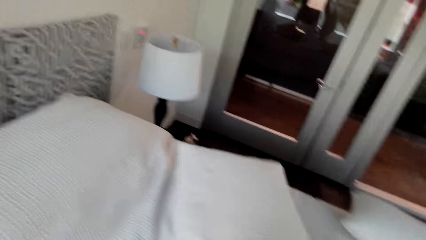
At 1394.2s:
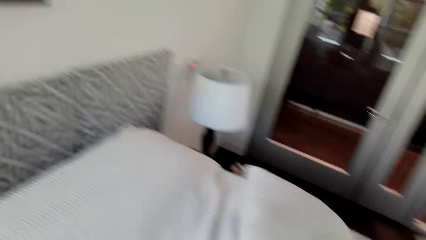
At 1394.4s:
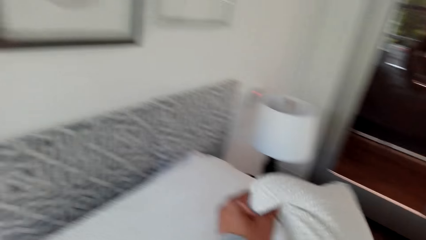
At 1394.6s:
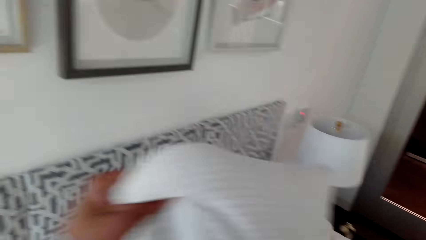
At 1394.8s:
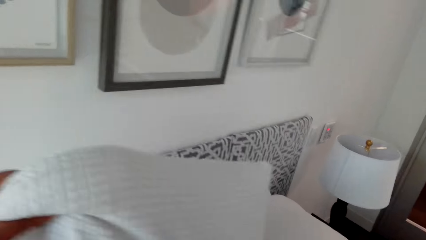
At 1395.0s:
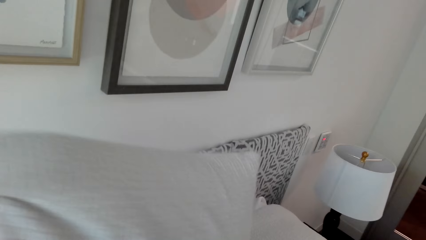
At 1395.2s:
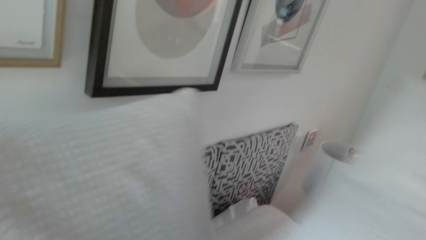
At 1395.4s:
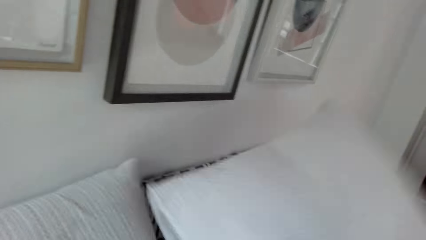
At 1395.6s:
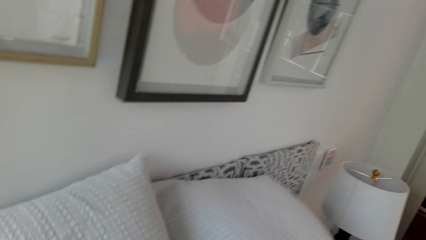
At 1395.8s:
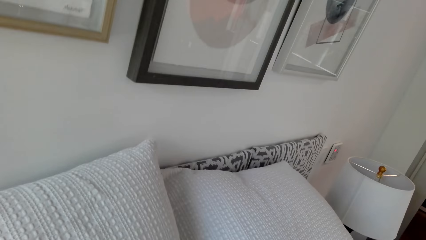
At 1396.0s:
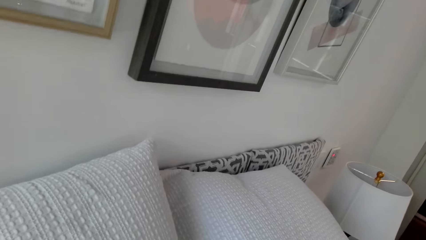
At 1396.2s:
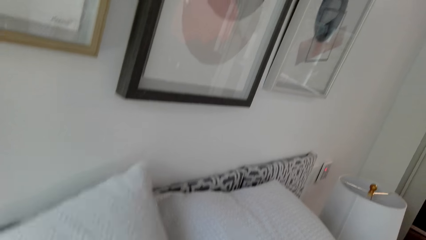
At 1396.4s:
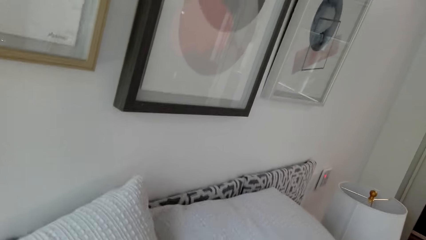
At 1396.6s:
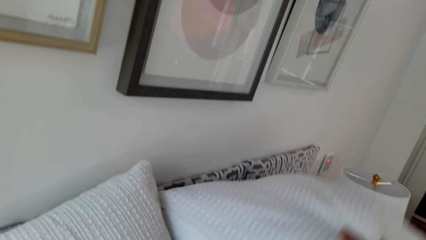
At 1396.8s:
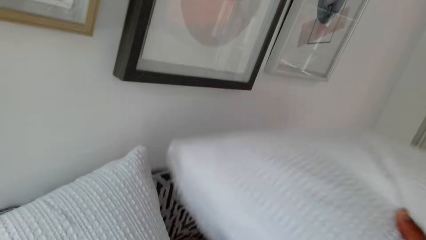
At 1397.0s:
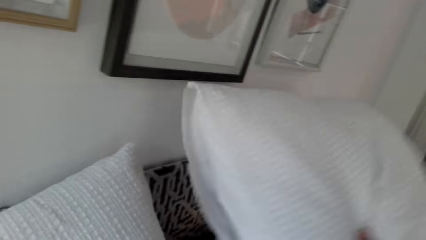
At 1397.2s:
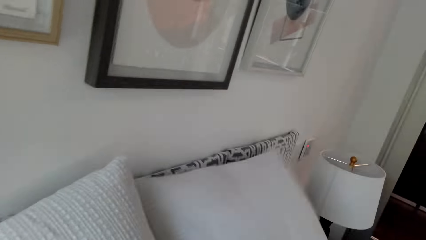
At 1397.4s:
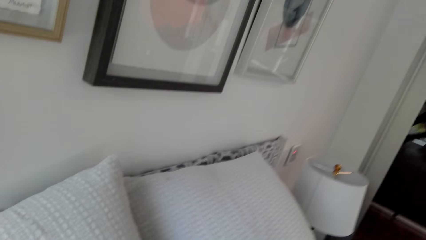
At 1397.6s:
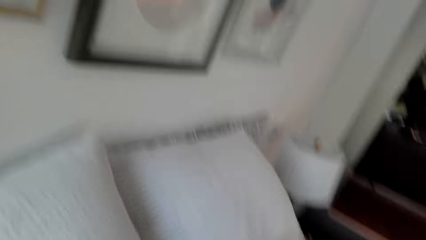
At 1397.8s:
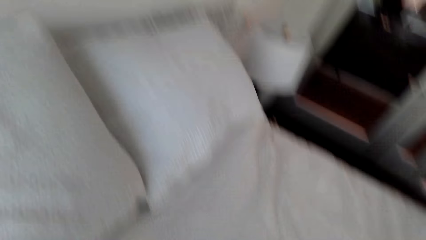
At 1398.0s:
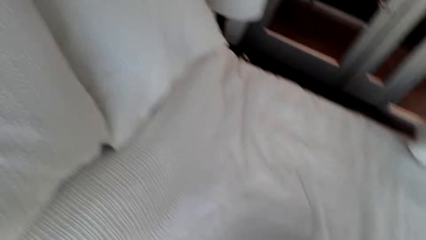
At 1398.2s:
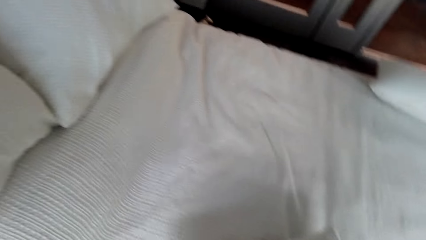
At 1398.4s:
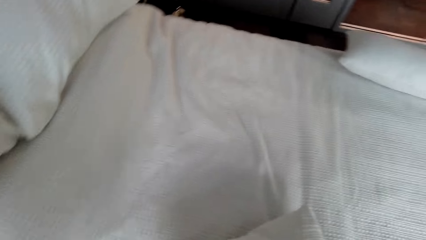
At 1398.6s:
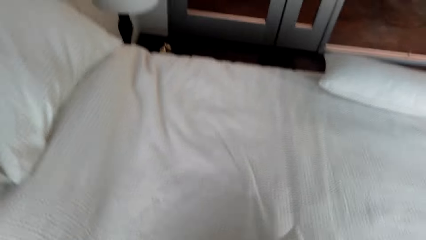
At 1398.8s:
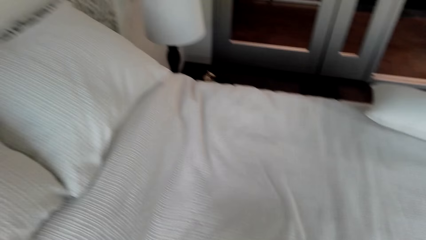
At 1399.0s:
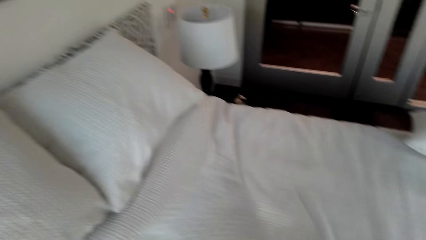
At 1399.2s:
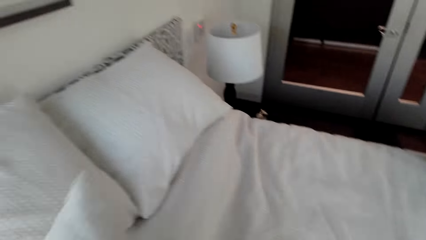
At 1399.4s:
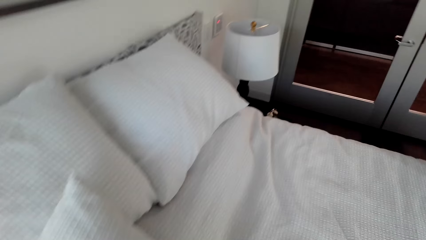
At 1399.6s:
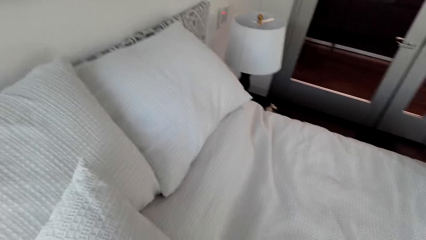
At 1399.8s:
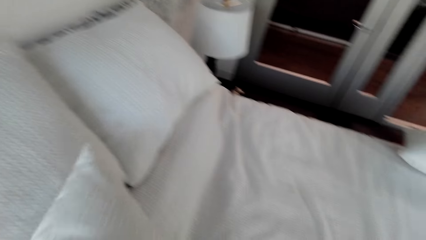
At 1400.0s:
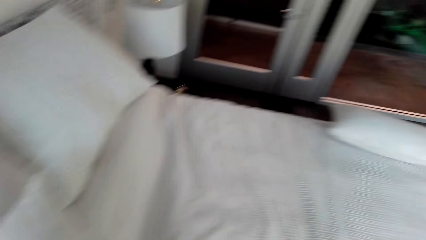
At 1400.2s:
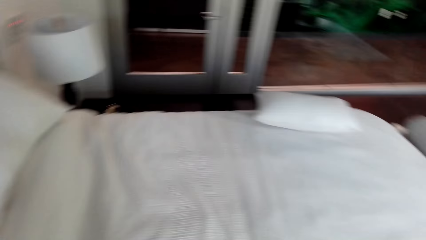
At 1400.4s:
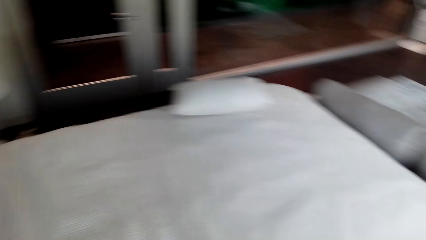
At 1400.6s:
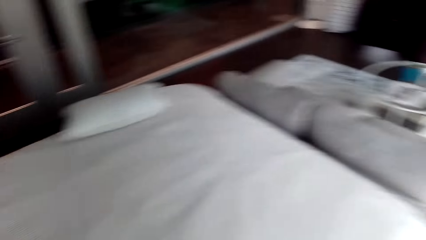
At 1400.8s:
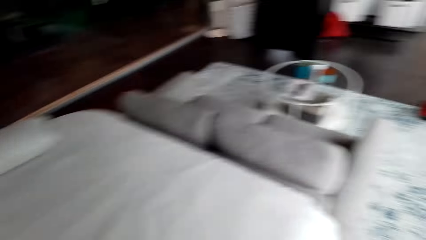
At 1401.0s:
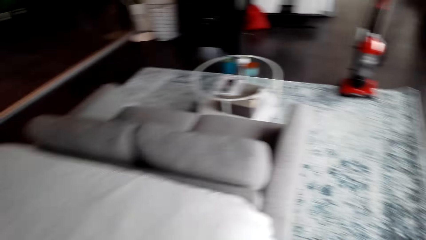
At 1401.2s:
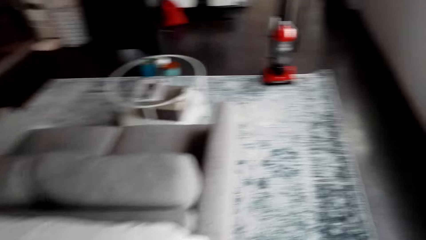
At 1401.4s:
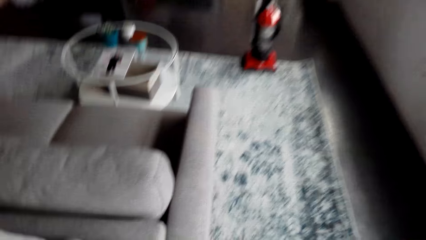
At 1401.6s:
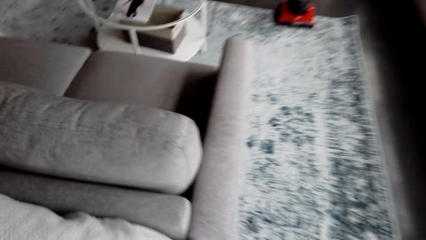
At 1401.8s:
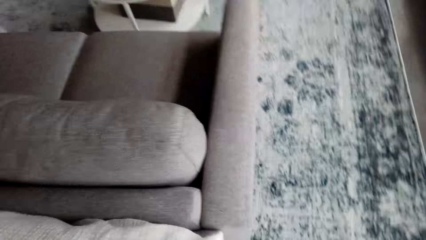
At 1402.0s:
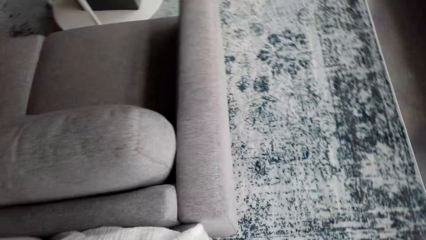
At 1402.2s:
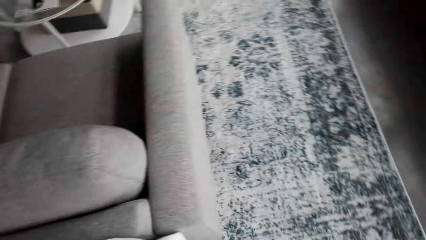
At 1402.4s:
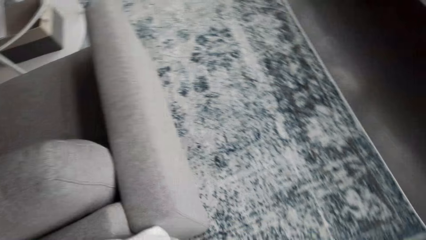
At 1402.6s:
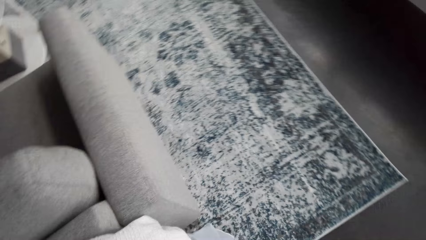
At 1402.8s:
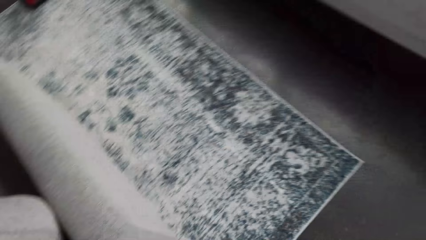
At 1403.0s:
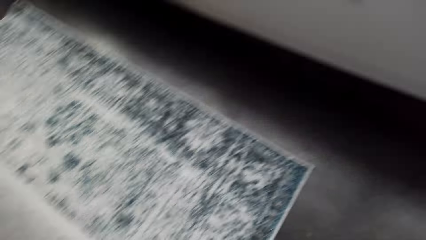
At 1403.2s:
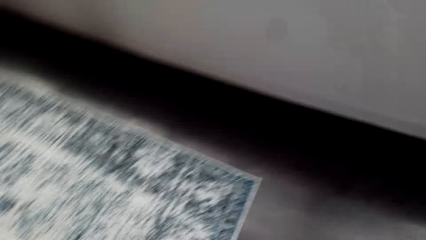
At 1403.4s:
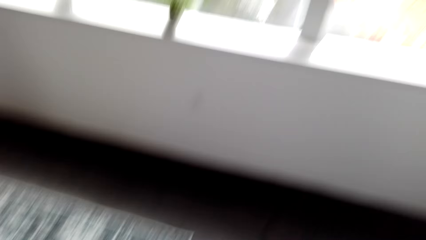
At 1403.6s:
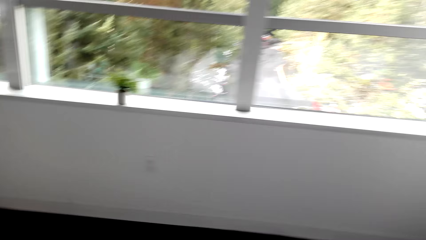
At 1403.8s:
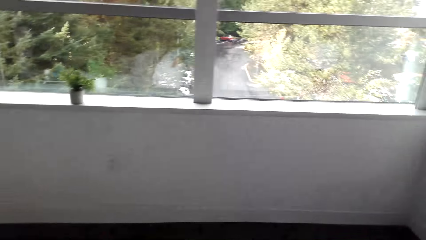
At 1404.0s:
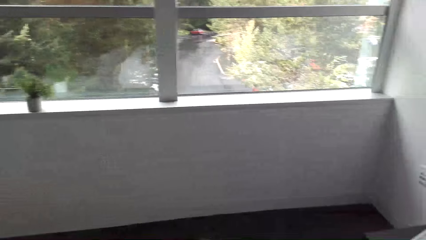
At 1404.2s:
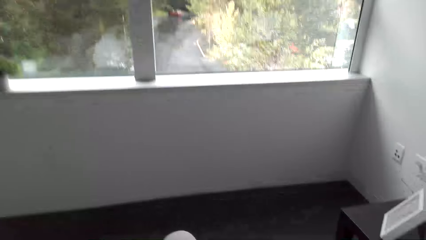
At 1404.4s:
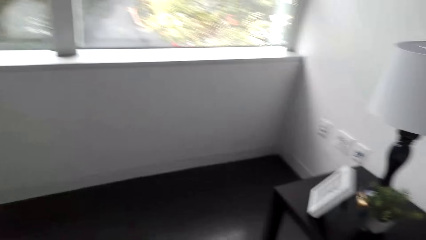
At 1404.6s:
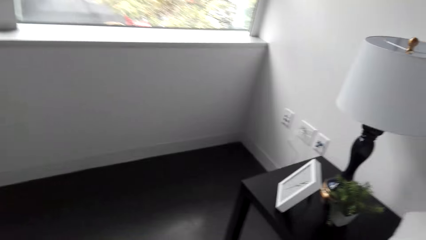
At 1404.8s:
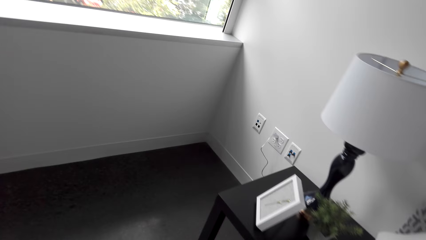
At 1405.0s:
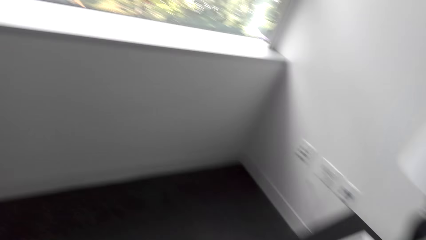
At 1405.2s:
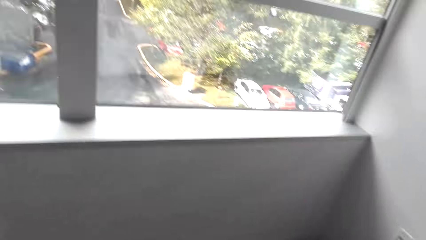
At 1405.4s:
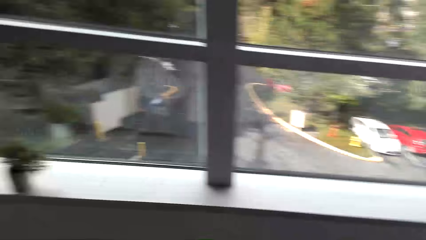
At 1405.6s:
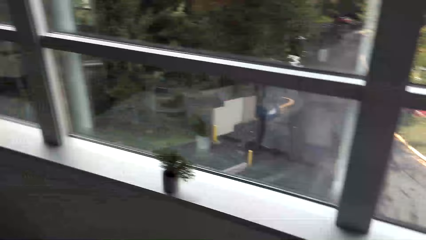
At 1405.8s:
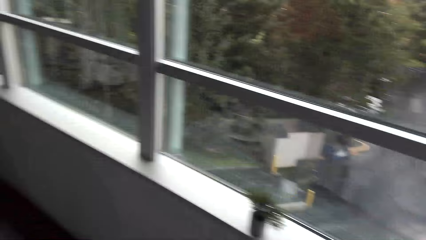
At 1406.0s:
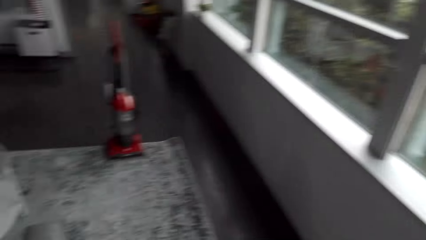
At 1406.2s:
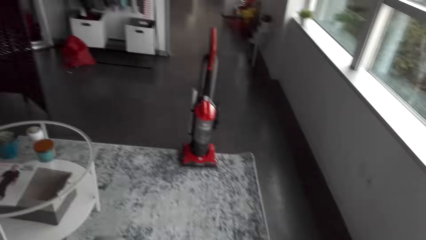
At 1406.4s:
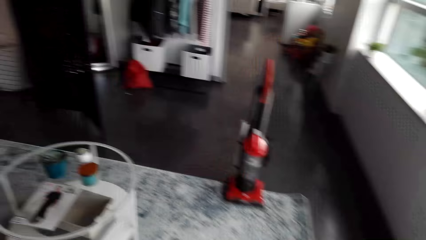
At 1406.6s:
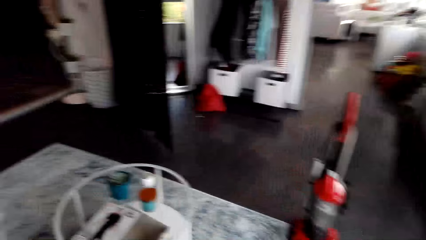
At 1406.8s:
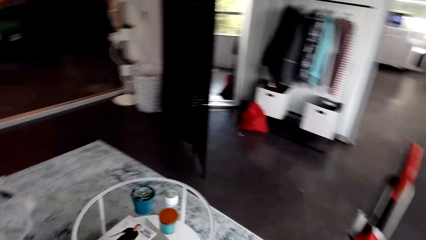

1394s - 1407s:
The camera wearer picks a pillow. They arrange the pillows on the bed. They throw the pillows on the bed. They pick the pillow. They throw the pillow on the bed. They throw the pillow on the bed again. They walk around the room.

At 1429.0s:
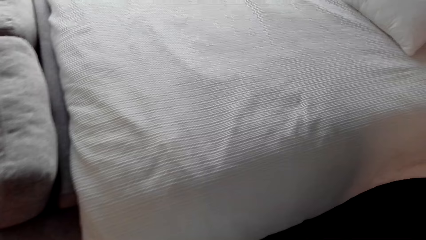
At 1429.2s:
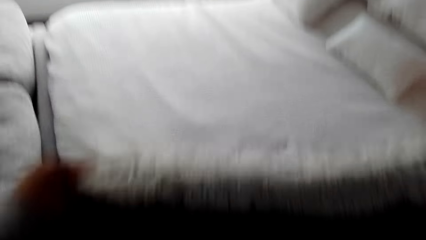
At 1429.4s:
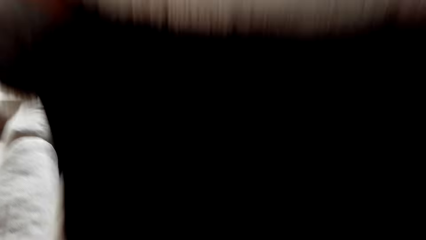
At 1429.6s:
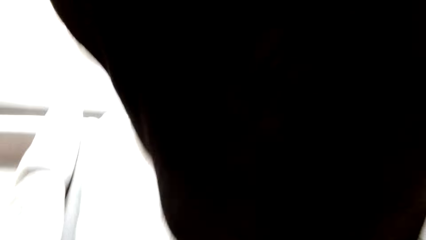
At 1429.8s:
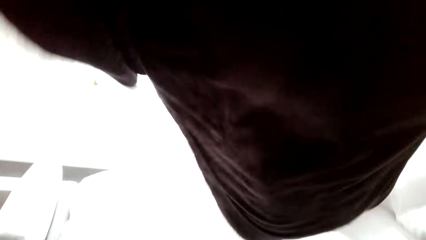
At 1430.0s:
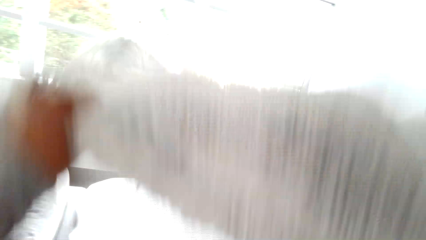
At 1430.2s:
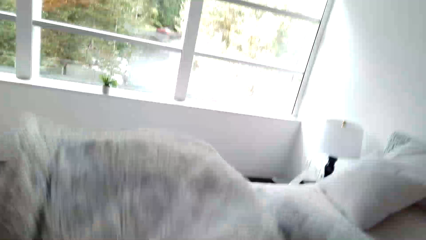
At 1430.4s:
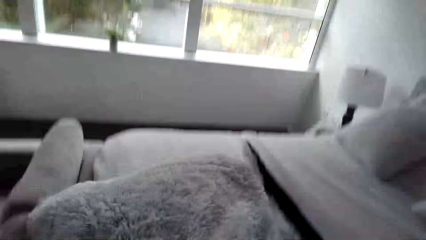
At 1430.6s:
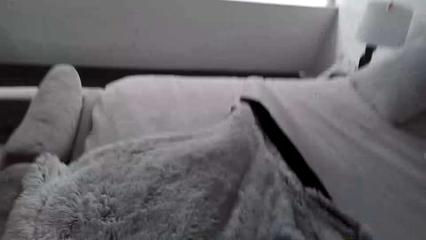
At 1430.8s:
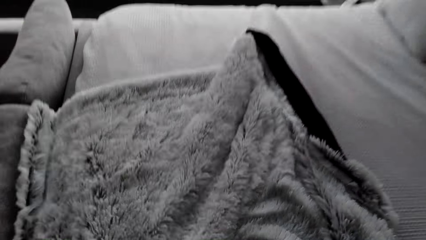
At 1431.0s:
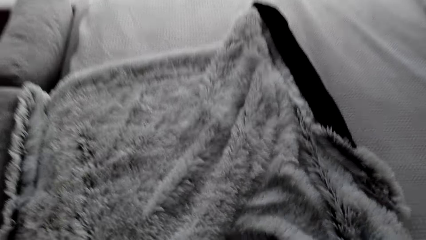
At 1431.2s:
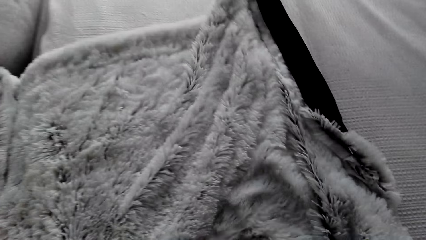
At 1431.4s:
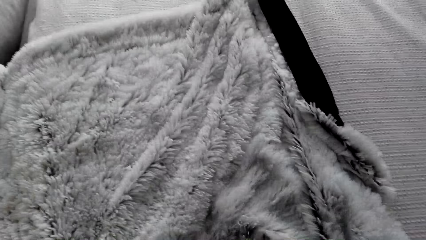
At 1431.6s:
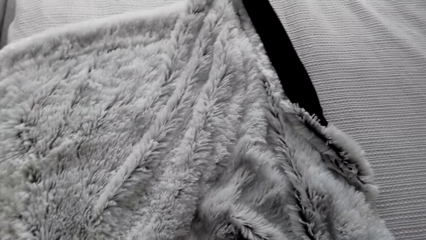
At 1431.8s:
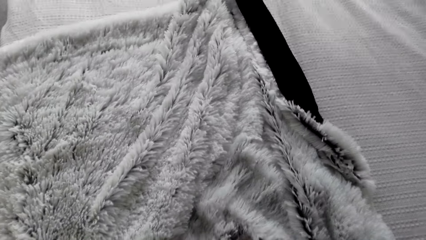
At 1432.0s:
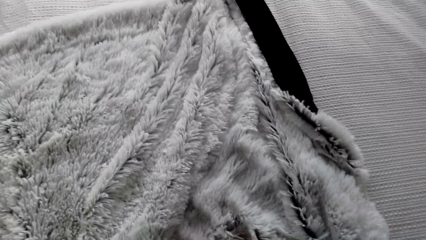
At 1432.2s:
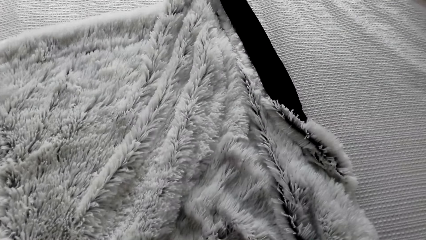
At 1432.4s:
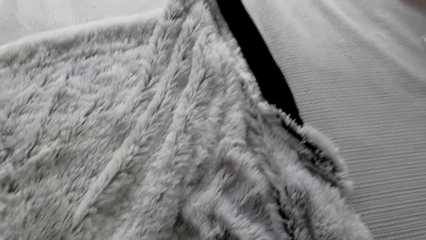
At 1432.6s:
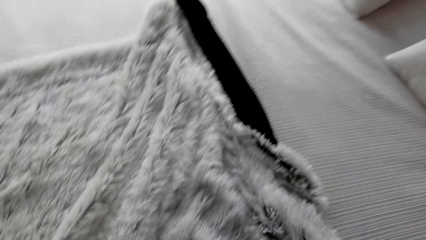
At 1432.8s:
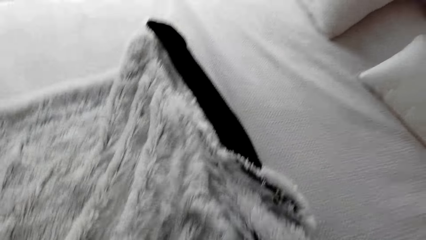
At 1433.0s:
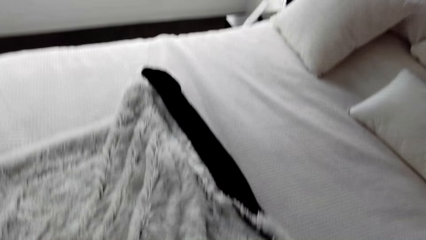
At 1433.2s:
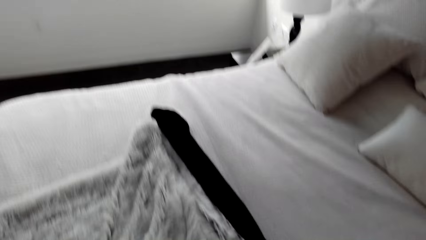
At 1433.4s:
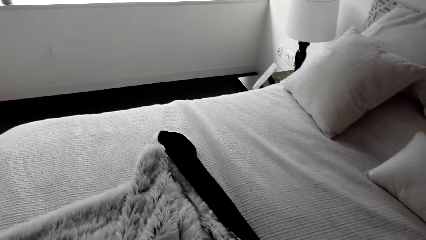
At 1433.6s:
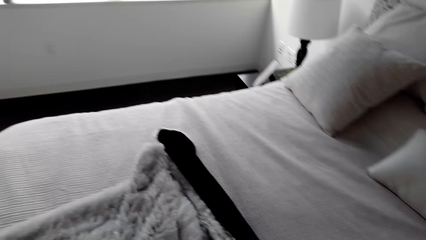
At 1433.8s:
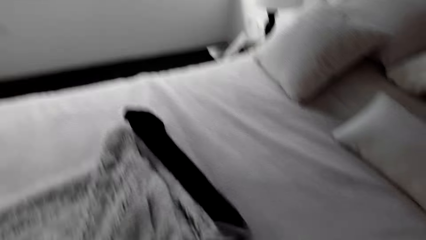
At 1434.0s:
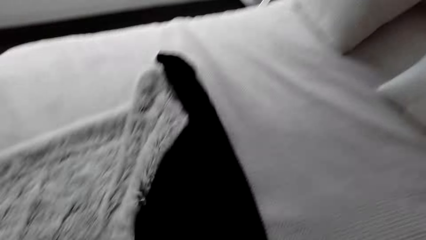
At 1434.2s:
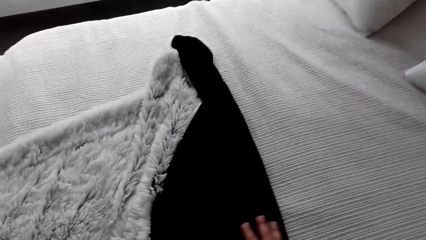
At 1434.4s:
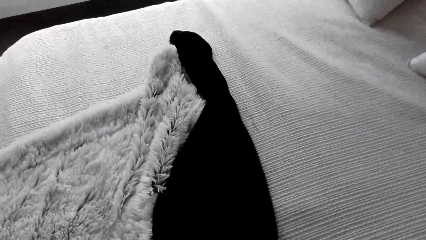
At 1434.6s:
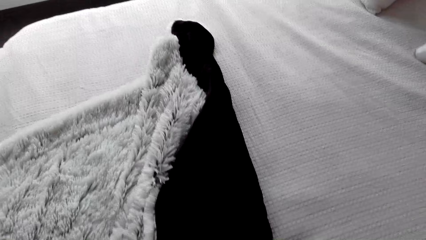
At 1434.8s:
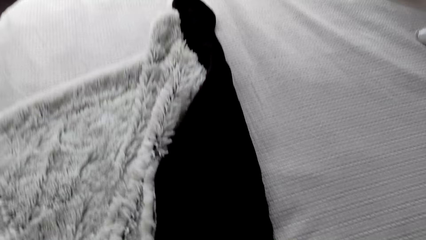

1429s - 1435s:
The camera wearer stretches the duvet. They lift the blanket. They spread the blanket on the bed. They fold the blanket.
